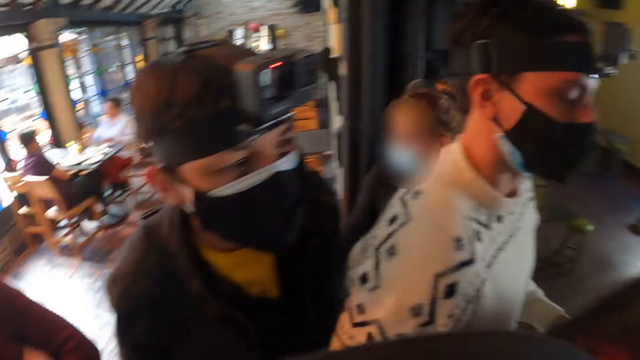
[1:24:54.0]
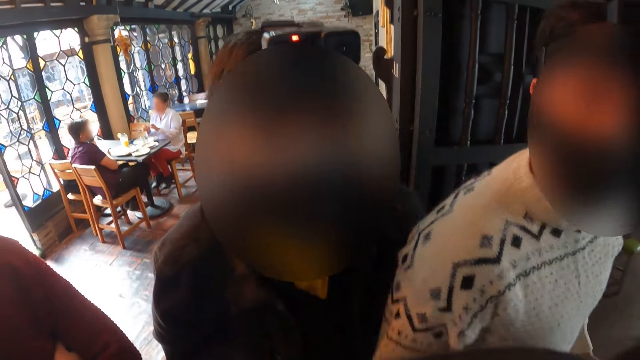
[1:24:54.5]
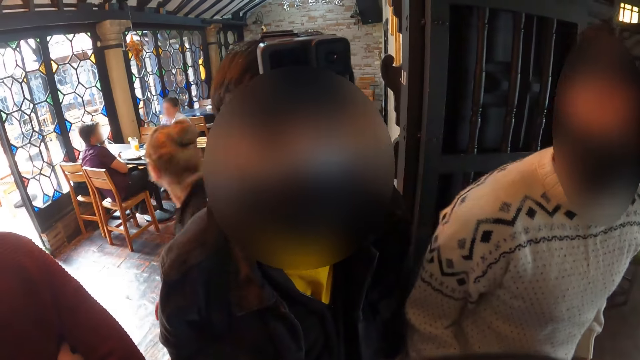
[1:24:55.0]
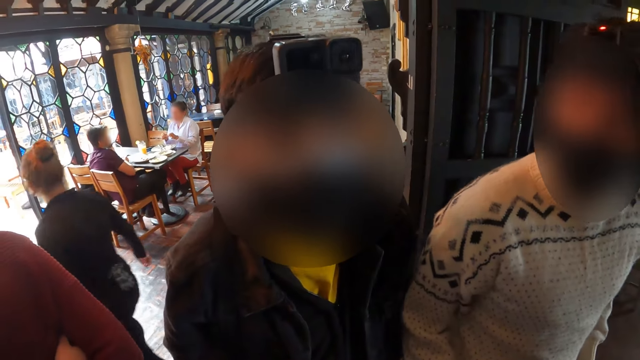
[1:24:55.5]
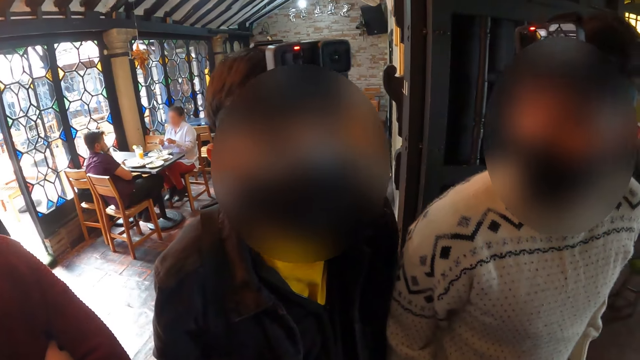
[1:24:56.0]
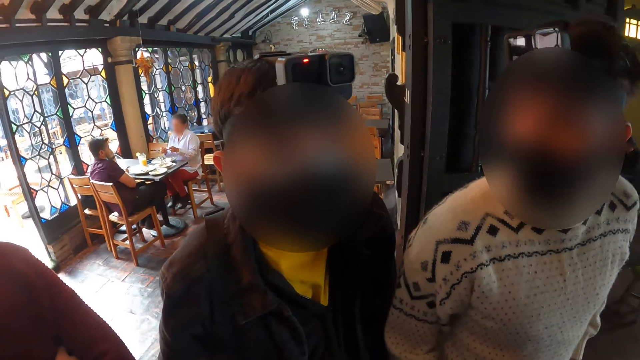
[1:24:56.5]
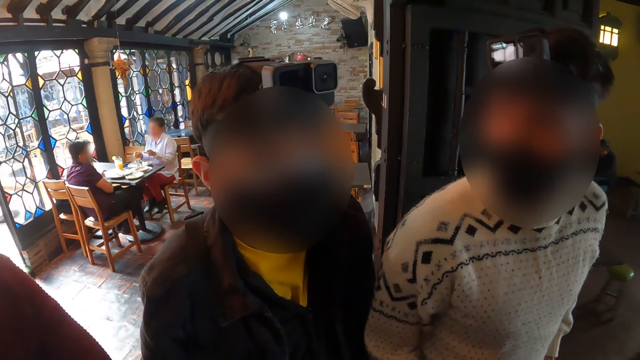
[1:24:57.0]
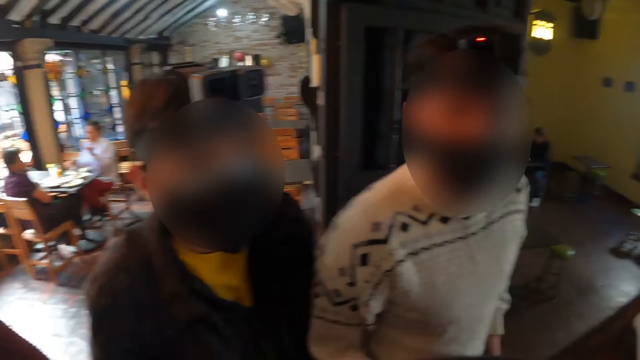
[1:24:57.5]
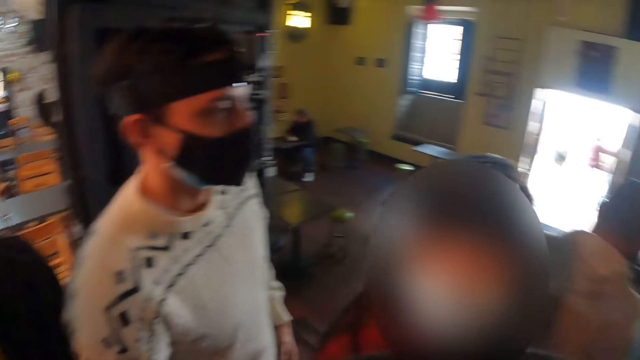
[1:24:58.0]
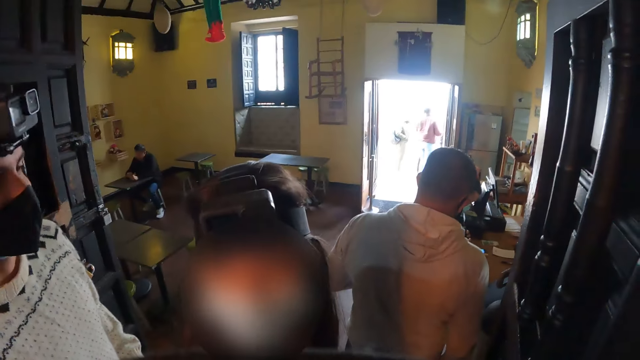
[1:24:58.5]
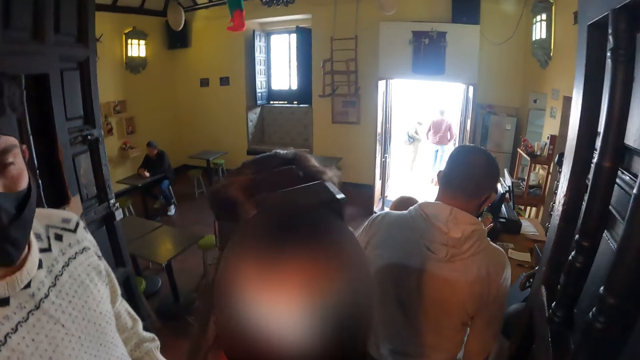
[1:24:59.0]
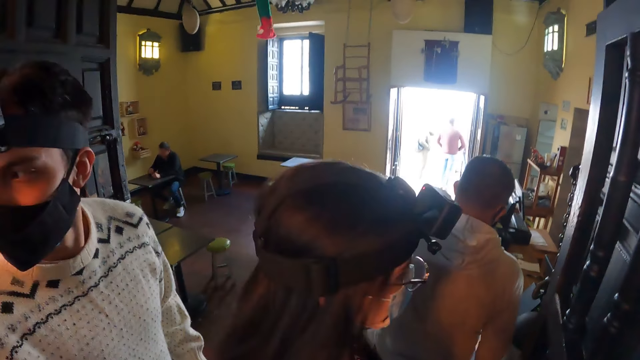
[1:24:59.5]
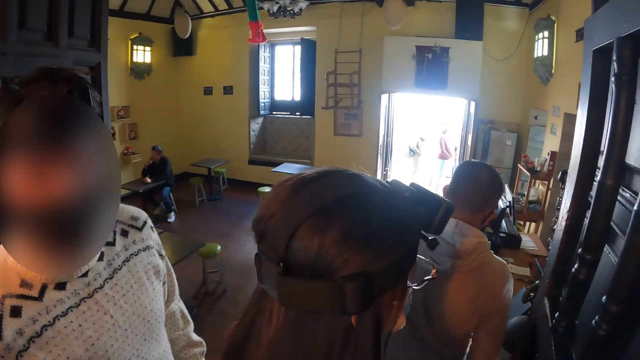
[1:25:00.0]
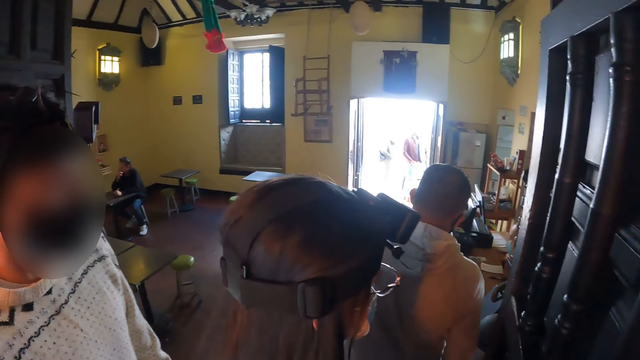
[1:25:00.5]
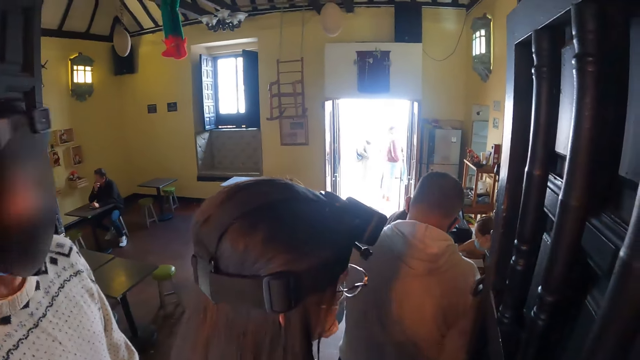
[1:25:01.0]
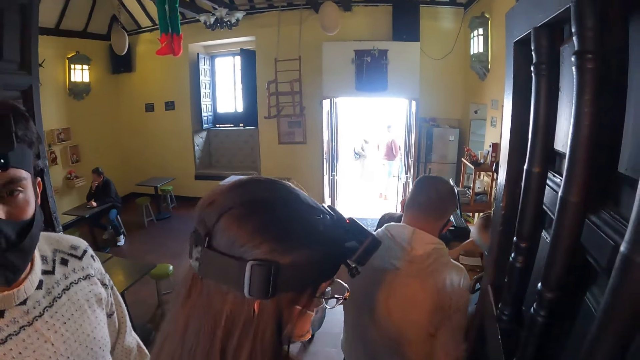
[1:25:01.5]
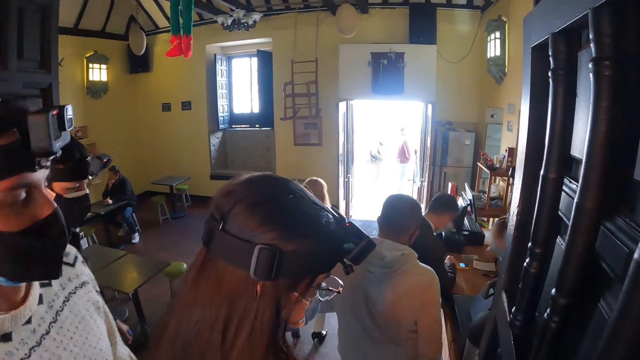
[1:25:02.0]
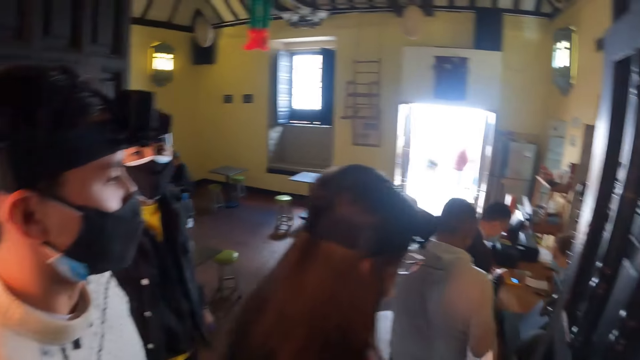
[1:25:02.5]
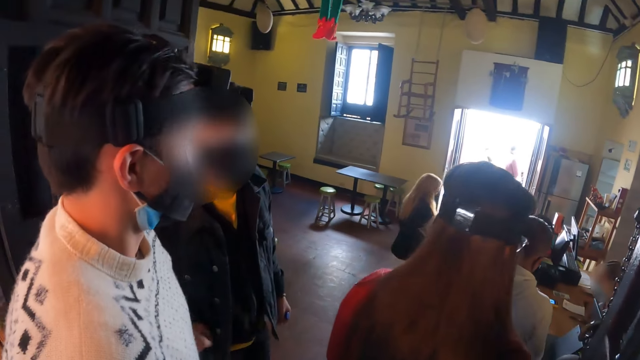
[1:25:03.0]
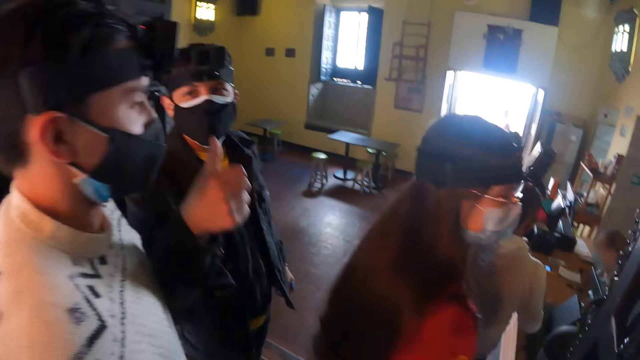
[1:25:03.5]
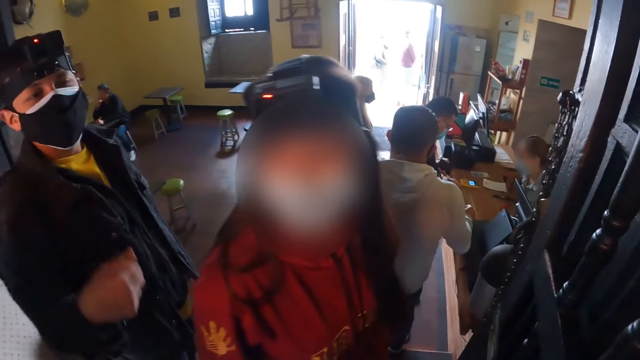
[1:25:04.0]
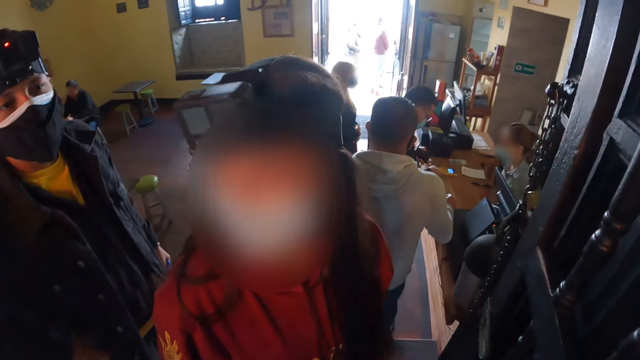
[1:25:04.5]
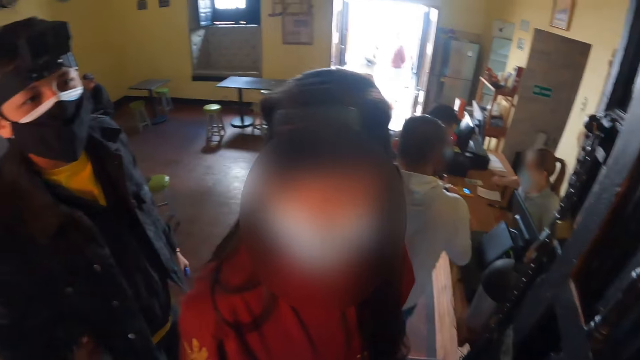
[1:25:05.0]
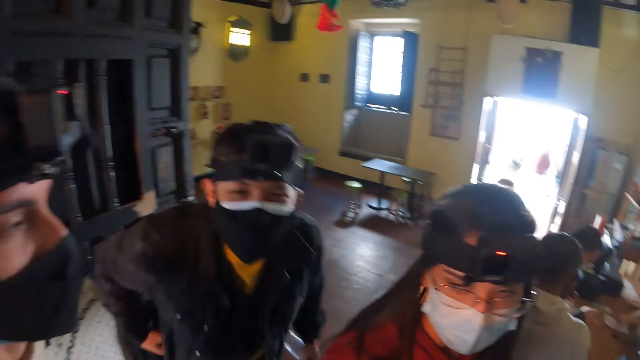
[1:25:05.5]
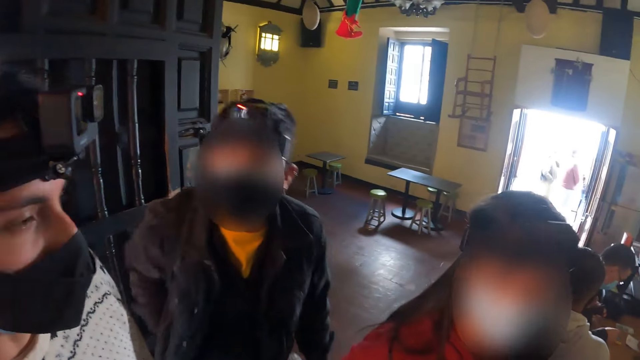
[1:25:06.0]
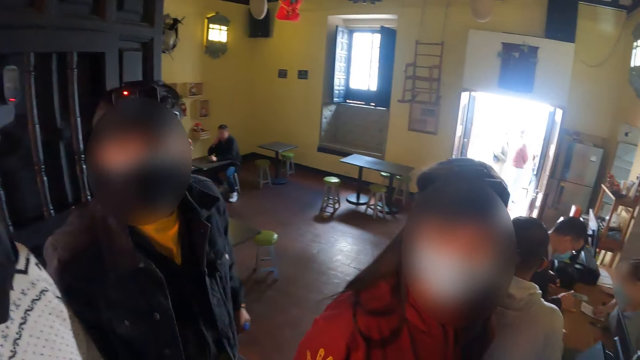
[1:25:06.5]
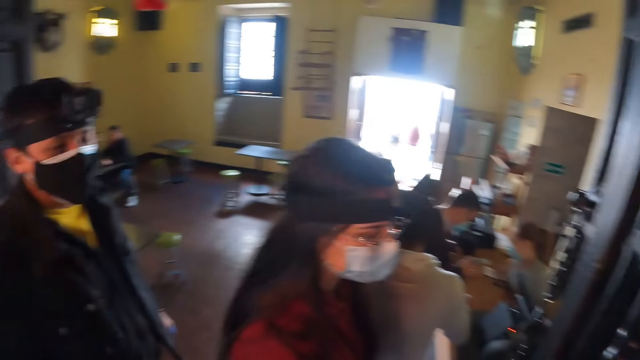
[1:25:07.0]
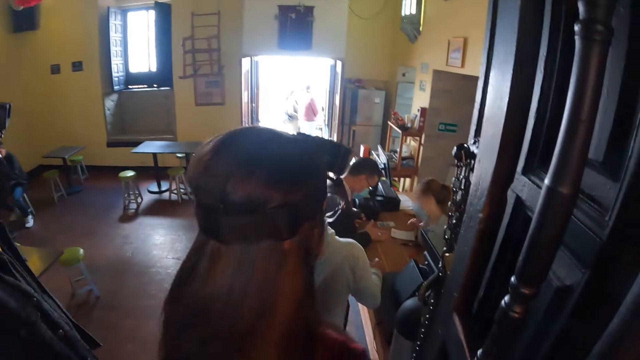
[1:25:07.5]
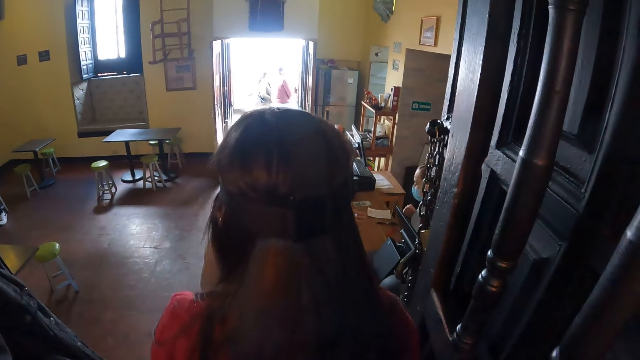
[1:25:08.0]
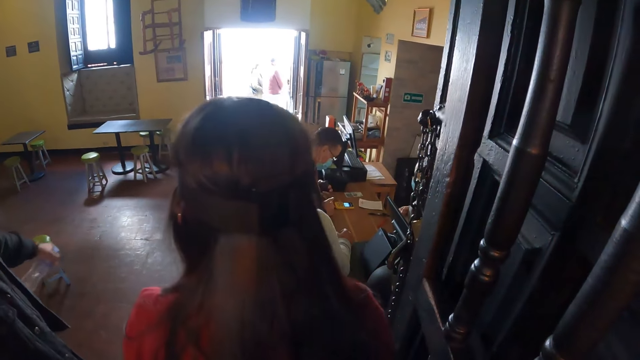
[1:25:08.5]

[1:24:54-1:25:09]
A man looks at the camera wearer. The camera wearer looks around the house. Another man does a hand gesture. The camera wearer looks around the house.

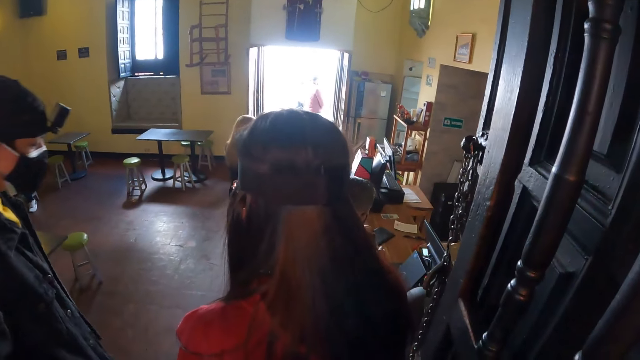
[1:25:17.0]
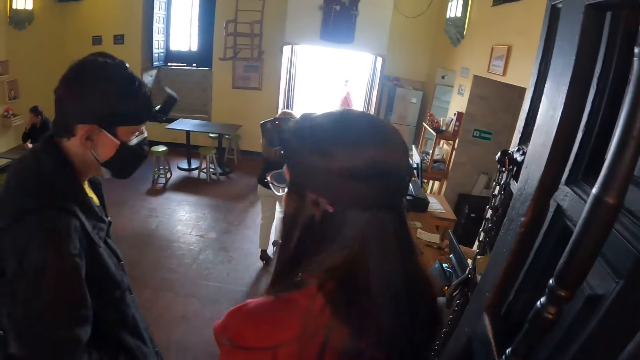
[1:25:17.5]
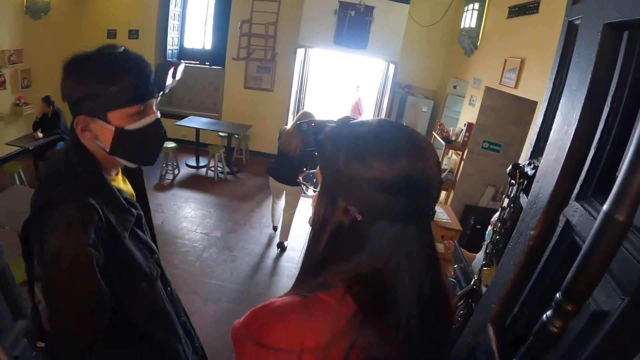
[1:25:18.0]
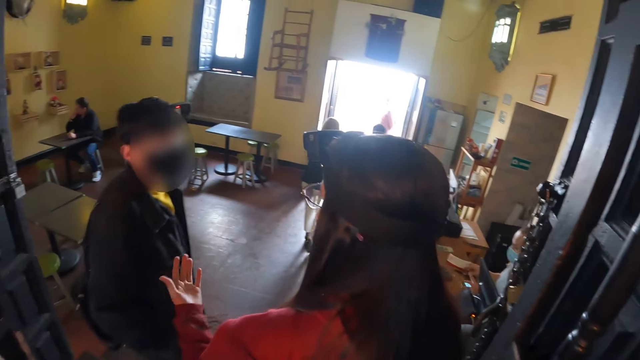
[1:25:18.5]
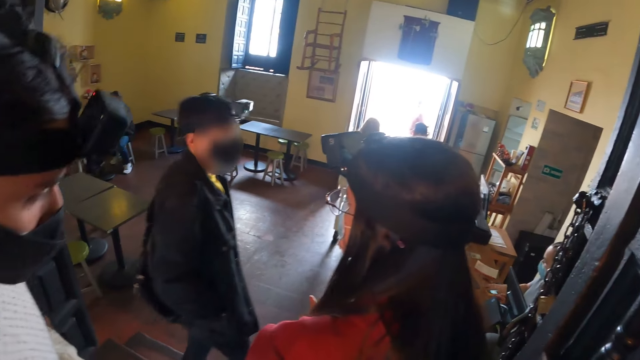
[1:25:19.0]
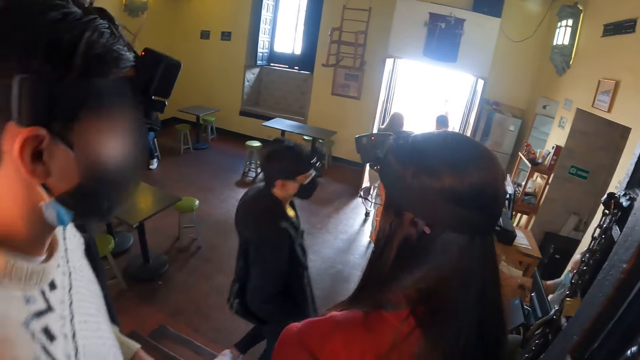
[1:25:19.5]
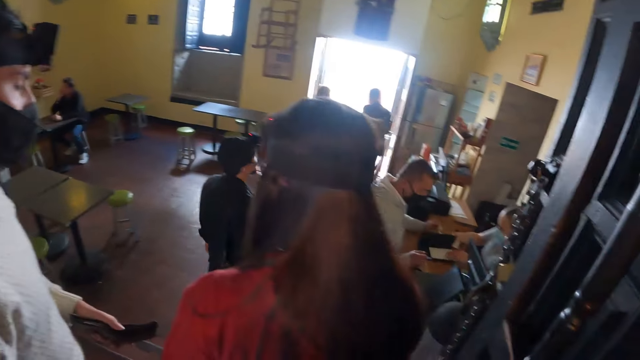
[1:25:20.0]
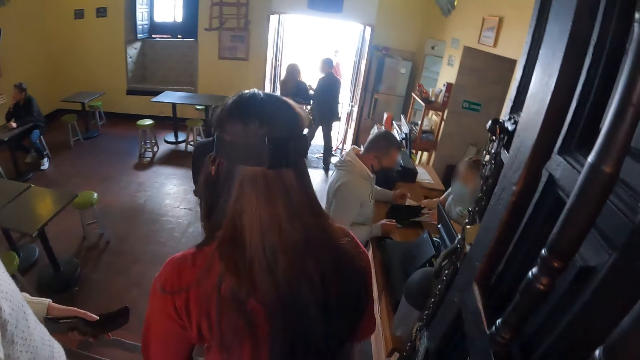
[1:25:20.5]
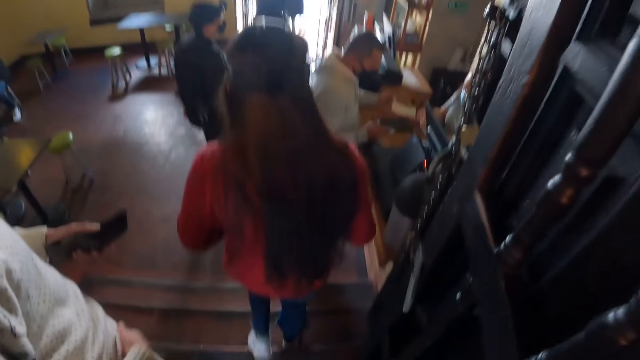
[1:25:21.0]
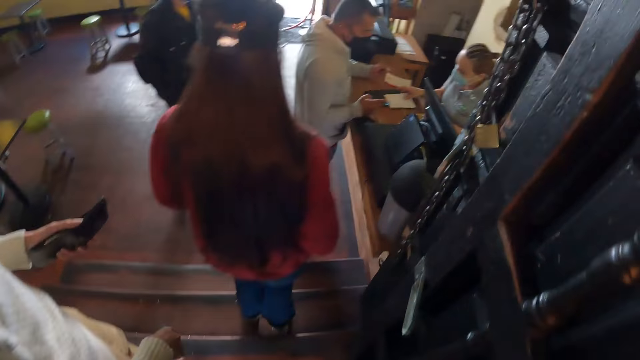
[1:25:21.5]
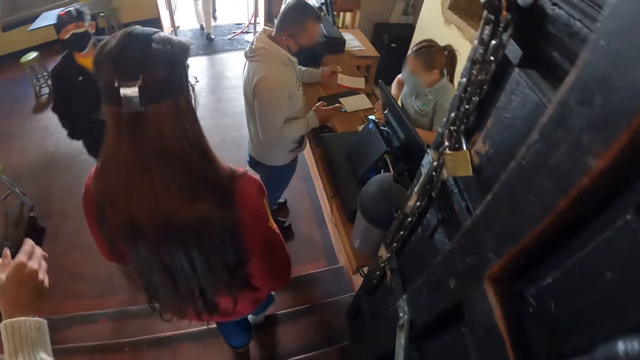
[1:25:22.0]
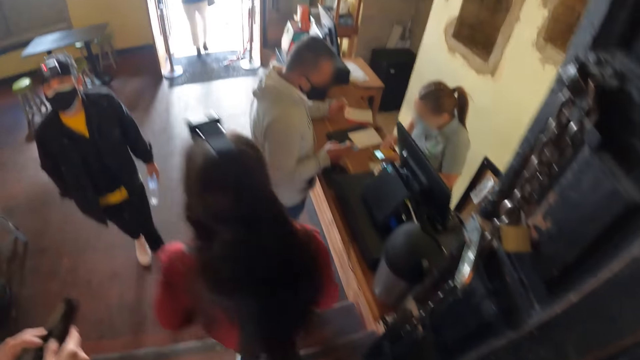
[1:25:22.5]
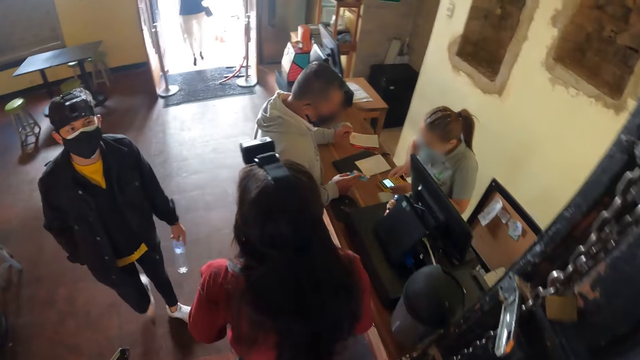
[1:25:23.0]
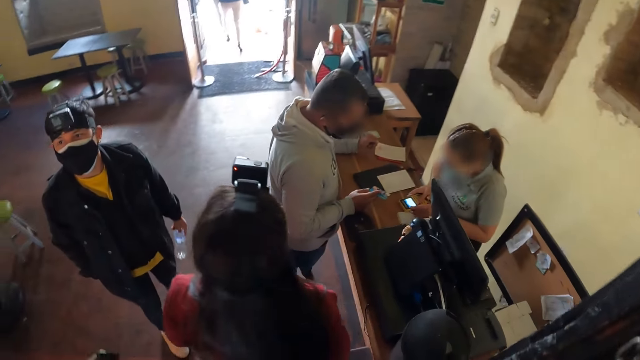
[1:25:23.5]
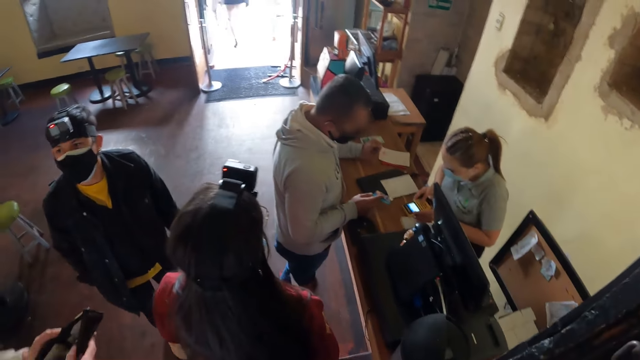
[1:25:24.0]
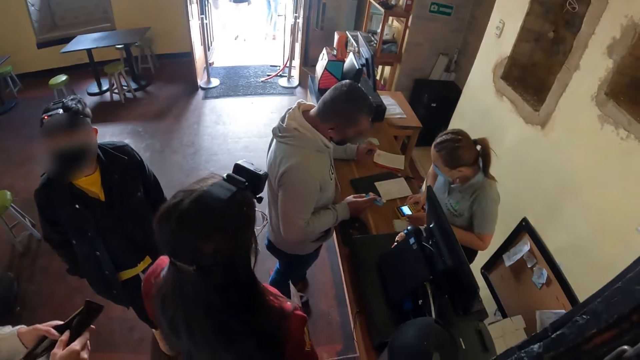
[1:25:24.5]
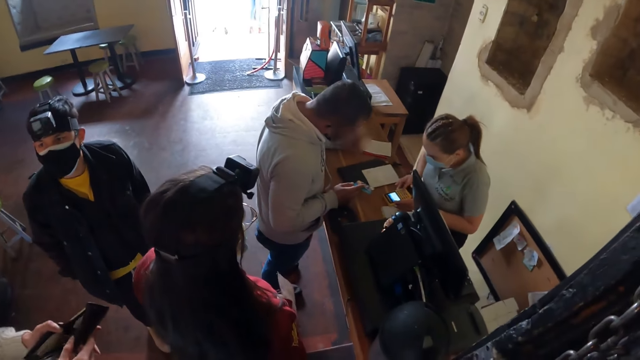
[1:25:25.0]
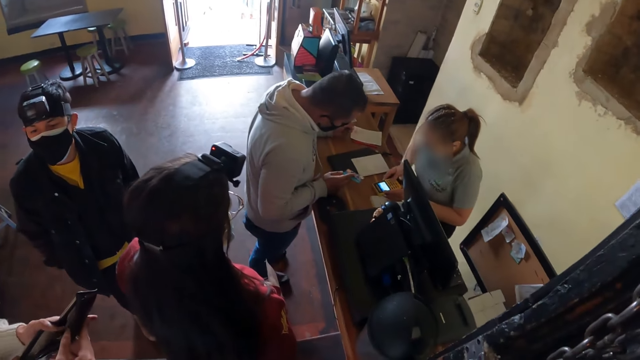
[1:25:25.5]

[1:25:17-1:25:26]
A woman does a hand gesture. A man walks around the house. The camera wearer walks around the building. The woman walks around the house. The camera wearer looks around.
